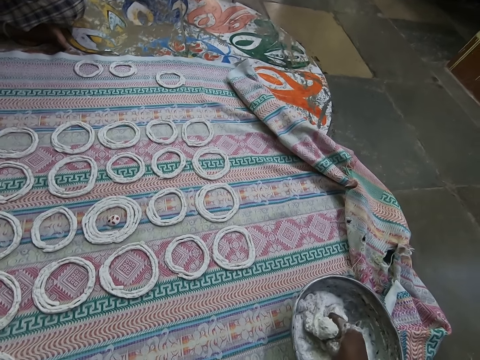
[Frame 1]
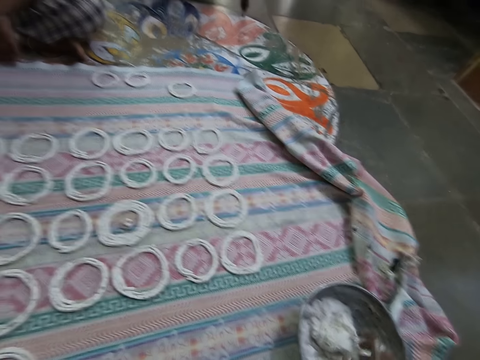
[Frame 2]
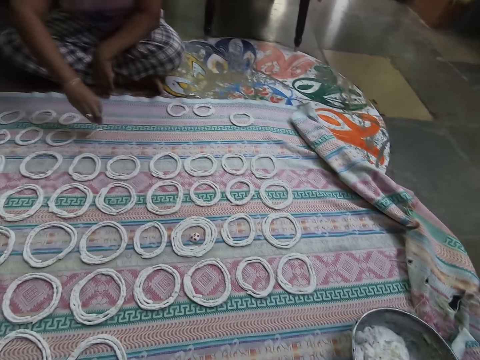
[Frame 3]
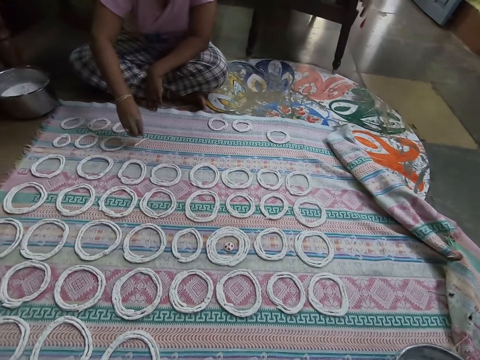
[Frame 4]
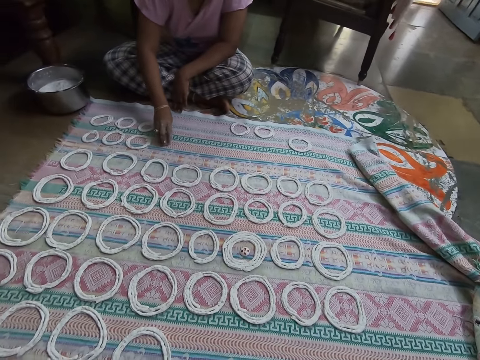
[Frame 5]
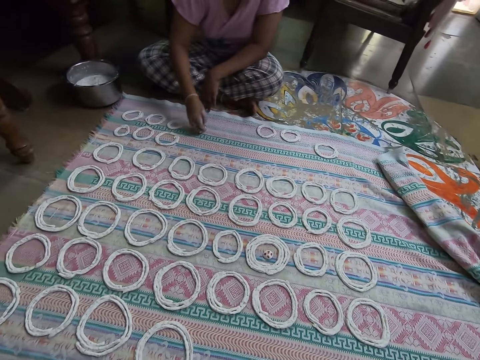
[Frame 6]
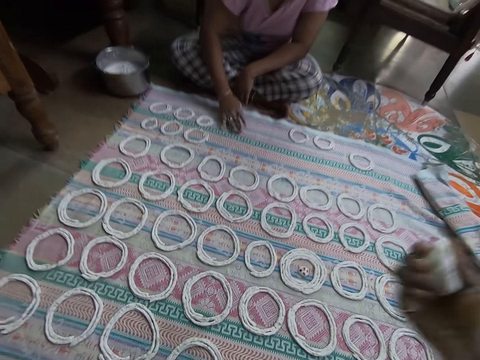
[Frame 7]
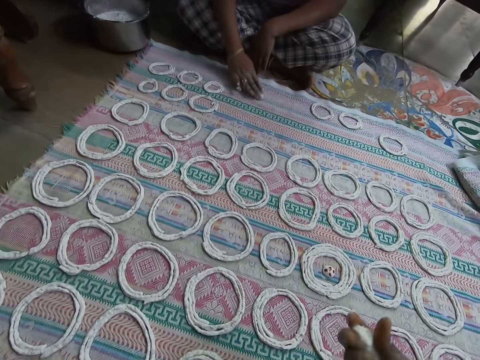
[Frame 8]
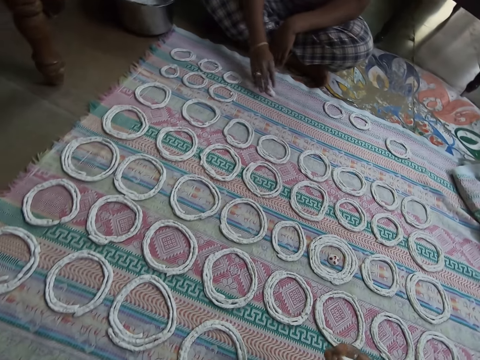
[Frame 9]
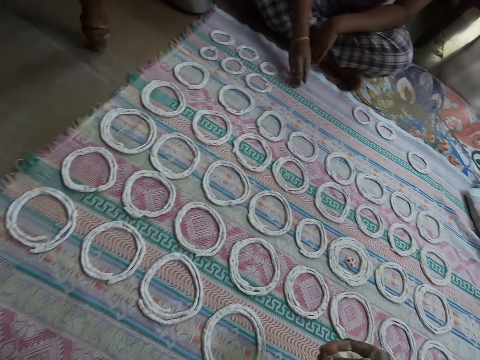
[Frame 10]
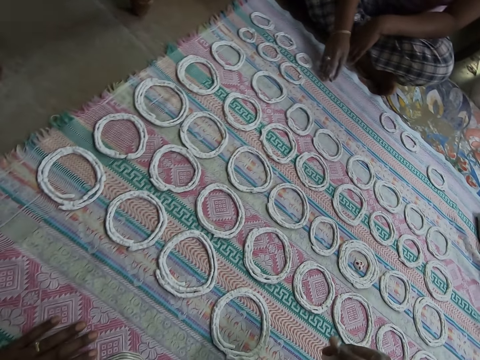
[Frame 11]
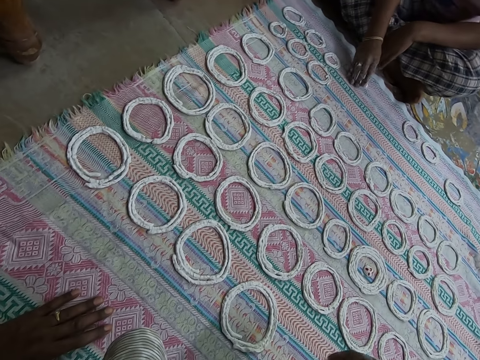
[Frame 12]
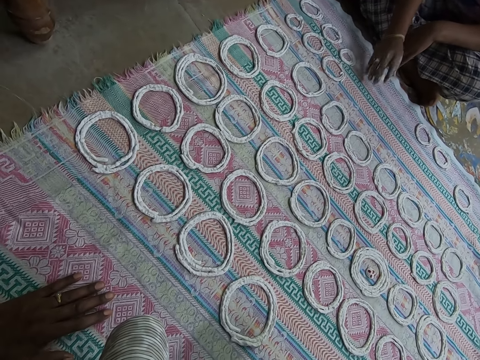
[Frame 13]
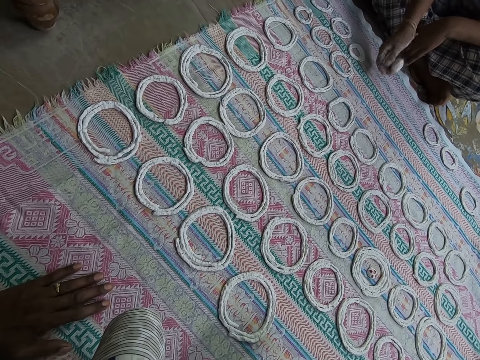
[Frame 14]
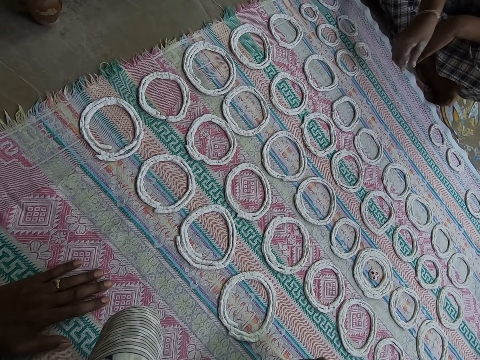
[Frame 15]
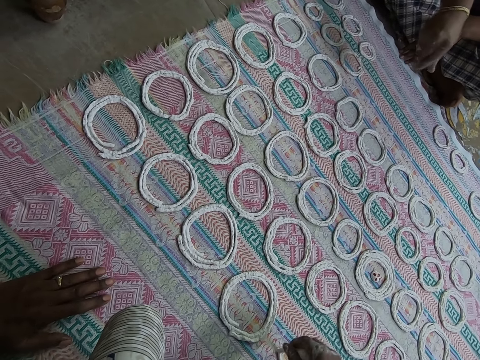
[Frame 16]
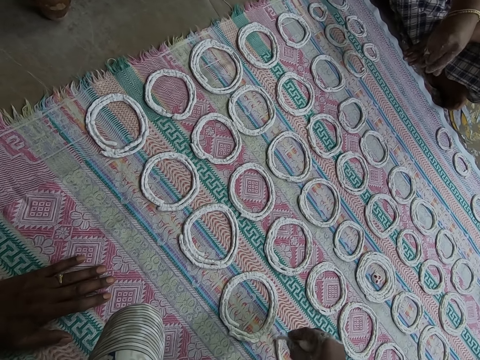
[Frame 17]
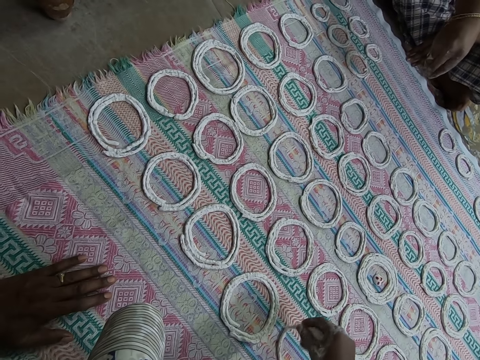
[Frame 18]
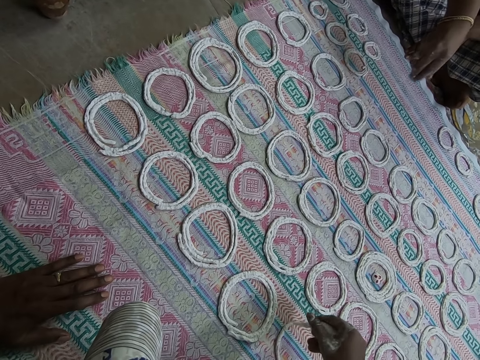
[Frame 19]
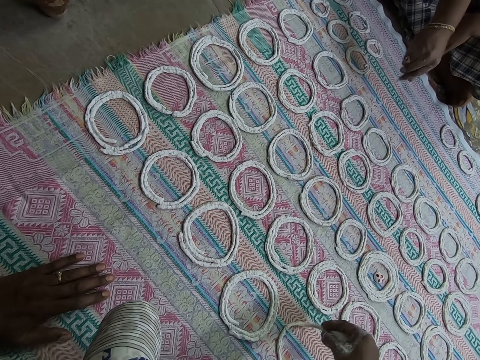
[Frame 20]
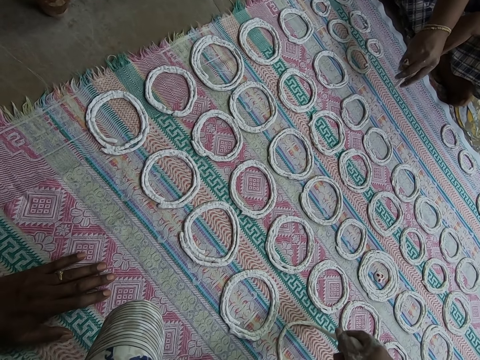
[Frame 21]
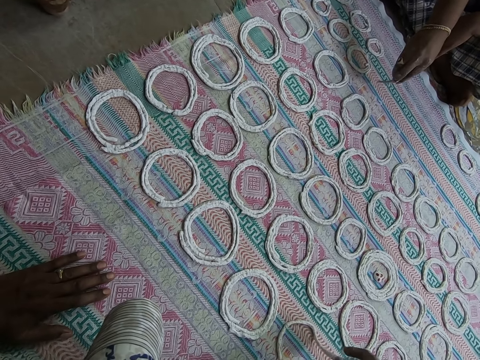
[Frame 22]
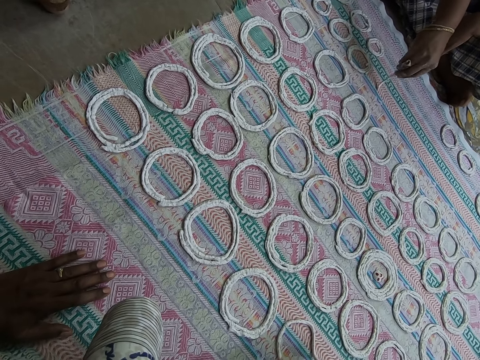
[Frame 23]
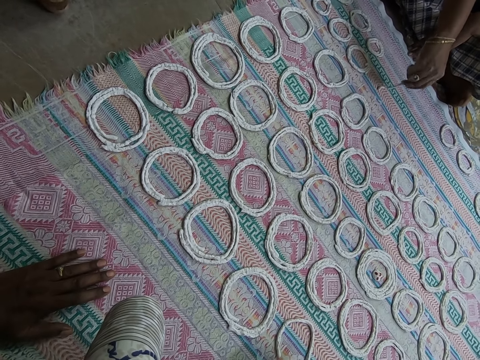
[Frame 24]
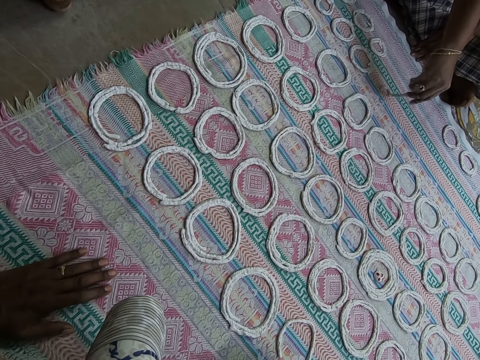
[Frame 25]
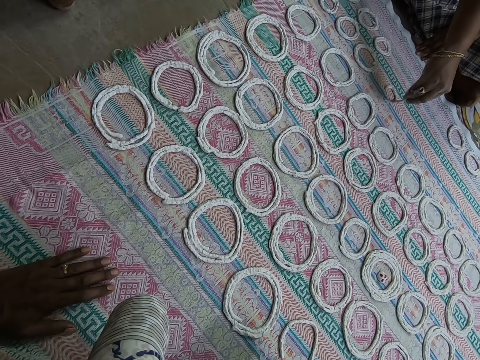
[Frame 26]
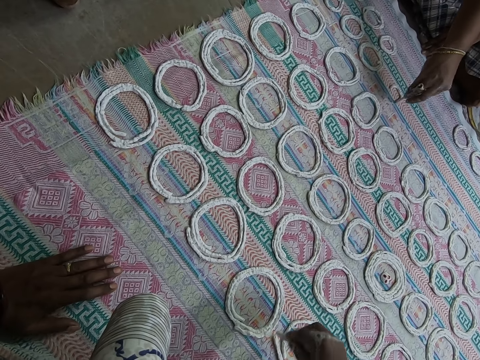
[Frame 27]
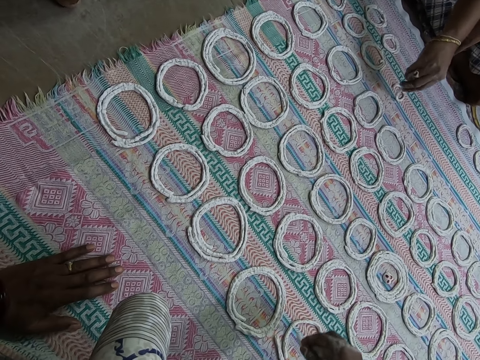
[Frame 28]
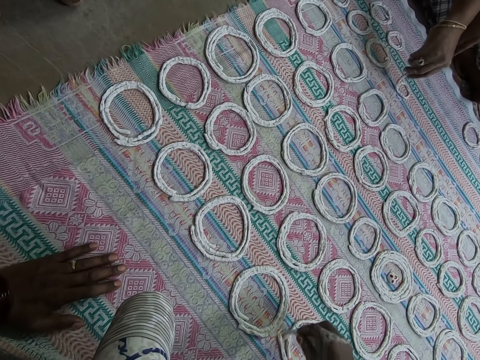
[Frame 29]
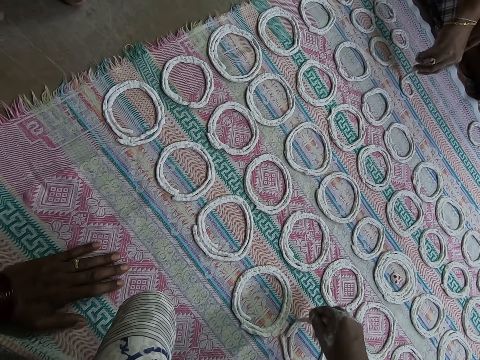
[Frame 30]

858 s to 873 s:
The camera wearer squeezes the murukku in the bowl on the ground with her right hand. A woman rolls the murukku on the cloth on the ground with her right hand. The camera wearer squeezes the portion of murukku with her right hand. The woman squeezes the portion of murukku with her right hand. The camera wearer shapes the portion of murukku in her right hand on the cloth on the ground. She rolls the dough round on the pastry mat. The woman shapes the murukku on the cloth on the ground with her right hand.

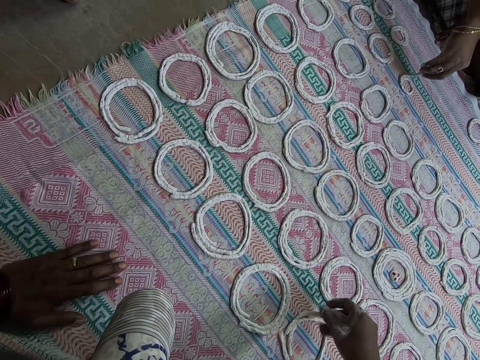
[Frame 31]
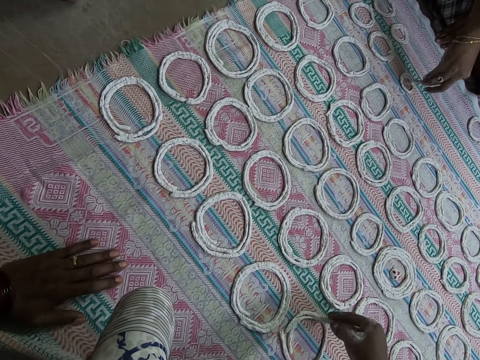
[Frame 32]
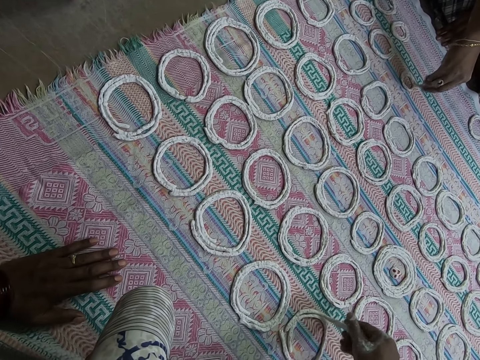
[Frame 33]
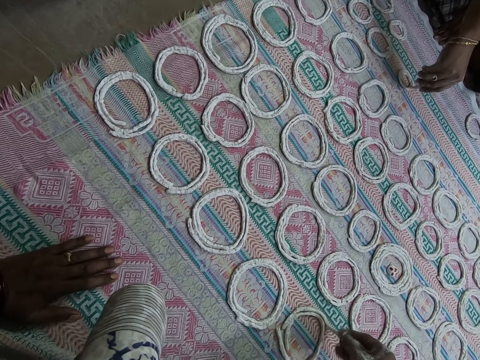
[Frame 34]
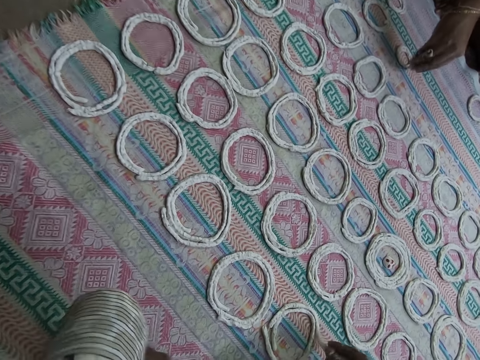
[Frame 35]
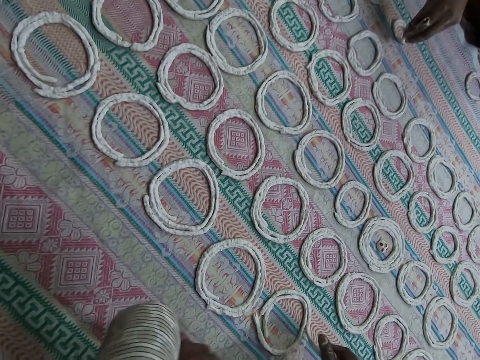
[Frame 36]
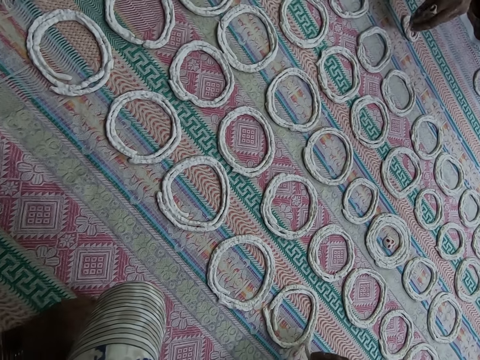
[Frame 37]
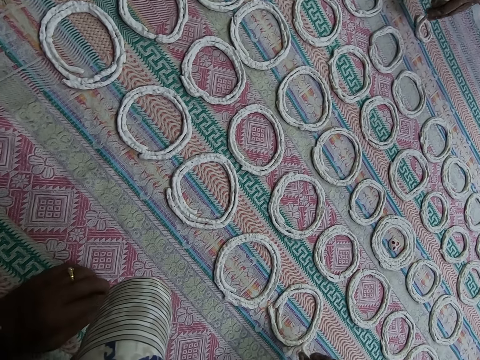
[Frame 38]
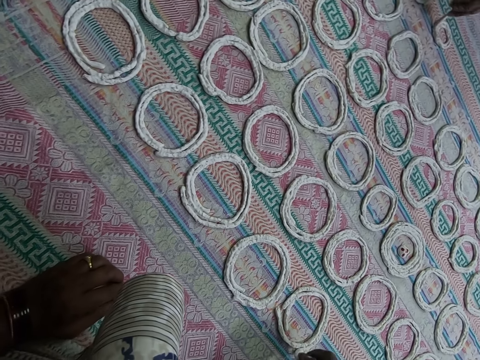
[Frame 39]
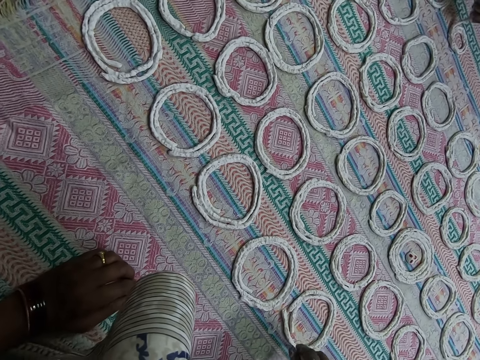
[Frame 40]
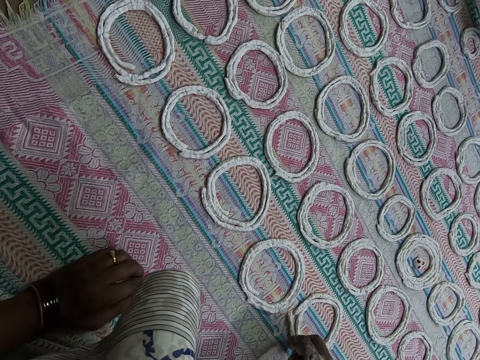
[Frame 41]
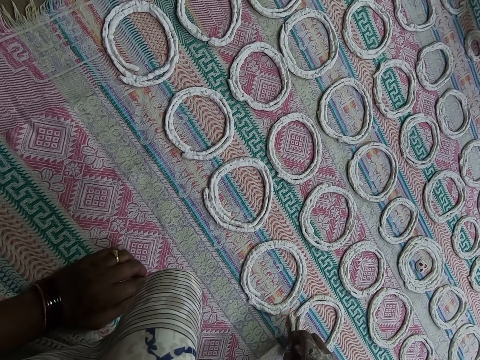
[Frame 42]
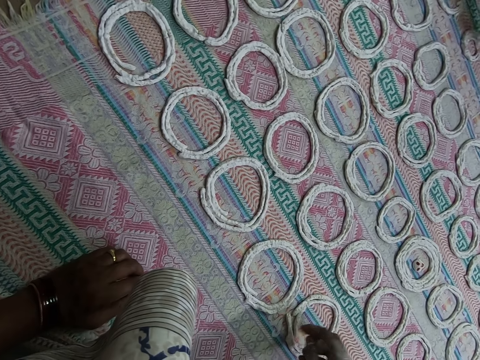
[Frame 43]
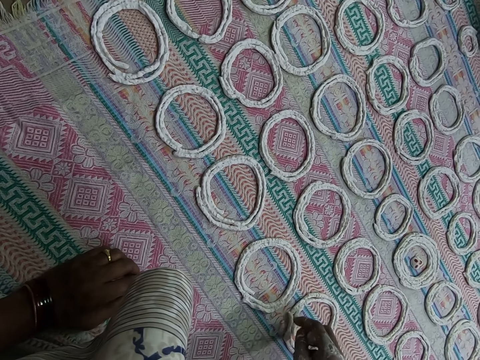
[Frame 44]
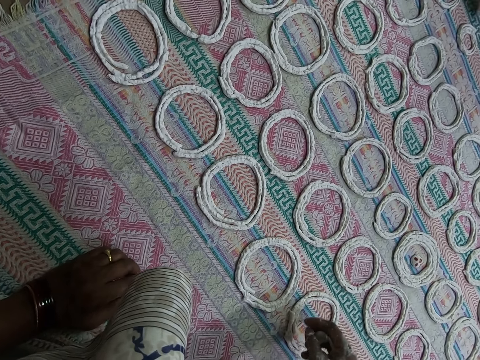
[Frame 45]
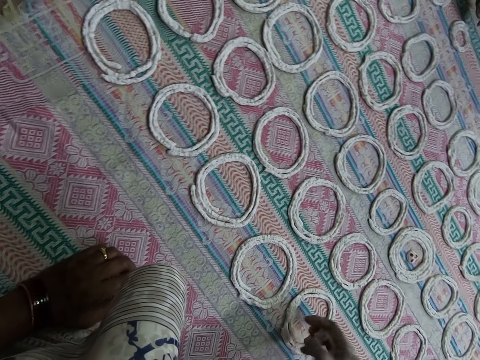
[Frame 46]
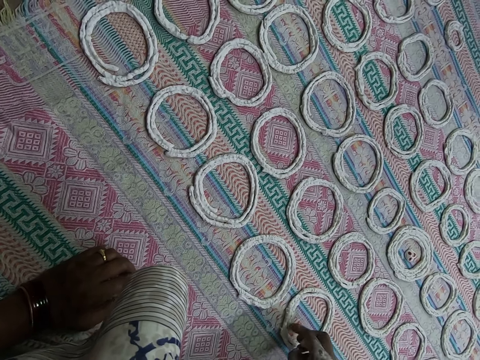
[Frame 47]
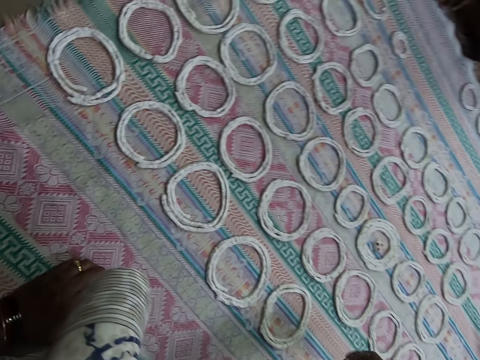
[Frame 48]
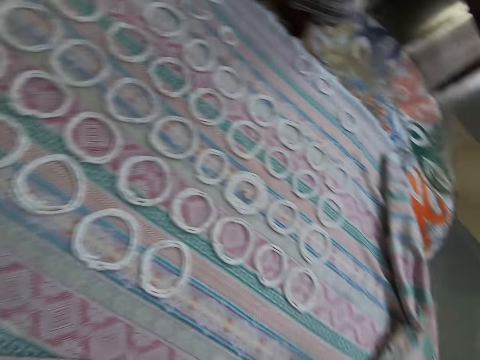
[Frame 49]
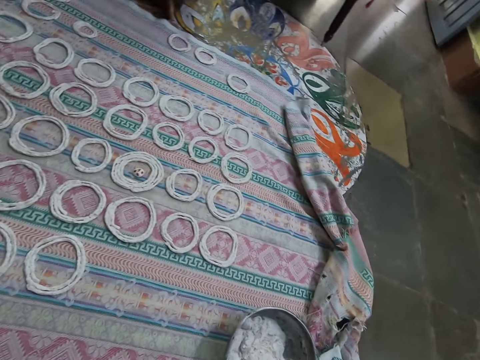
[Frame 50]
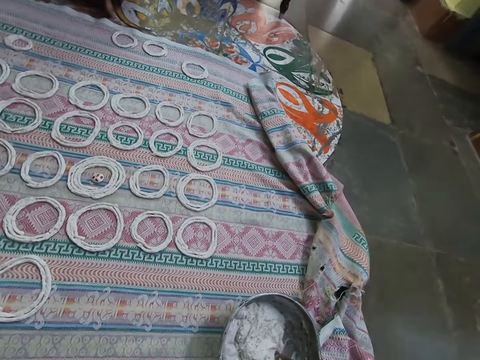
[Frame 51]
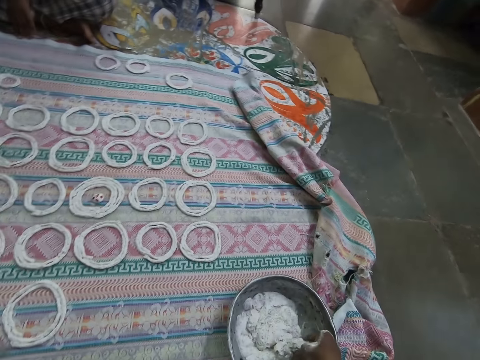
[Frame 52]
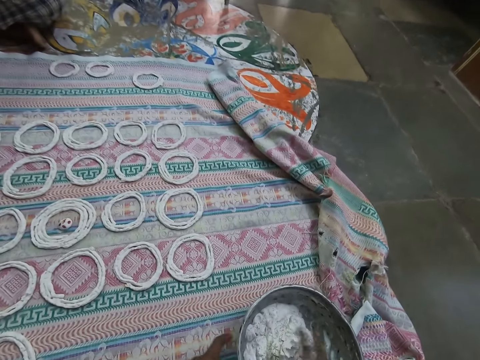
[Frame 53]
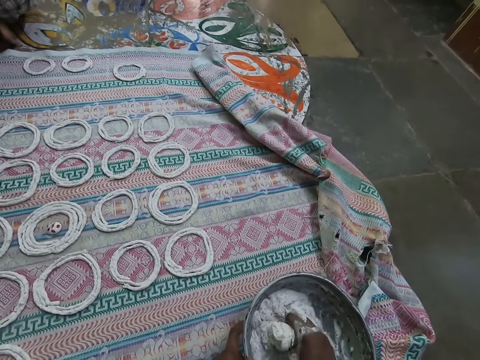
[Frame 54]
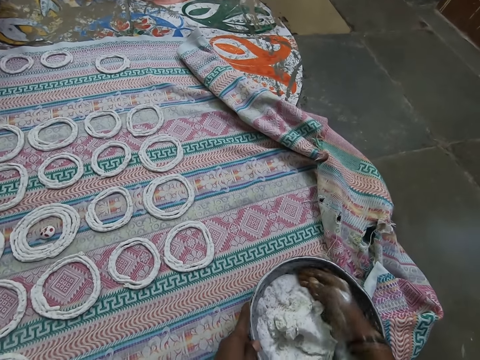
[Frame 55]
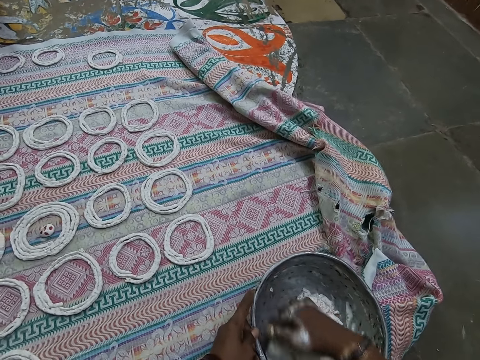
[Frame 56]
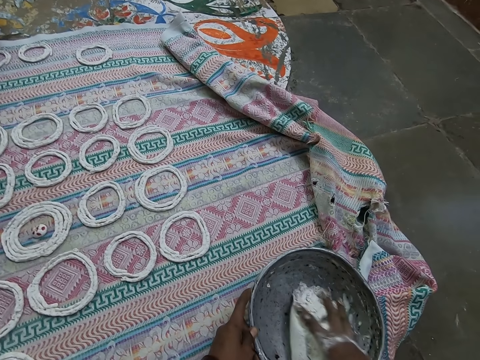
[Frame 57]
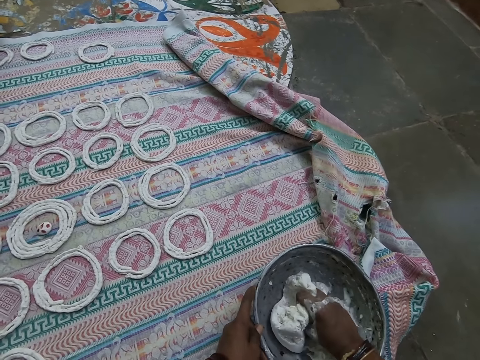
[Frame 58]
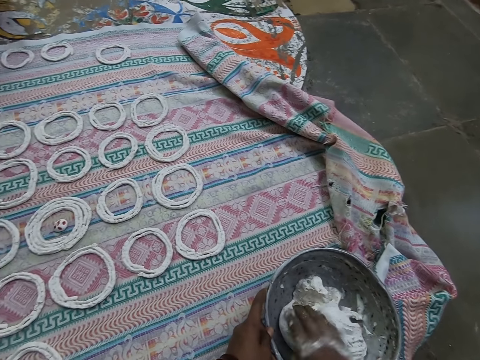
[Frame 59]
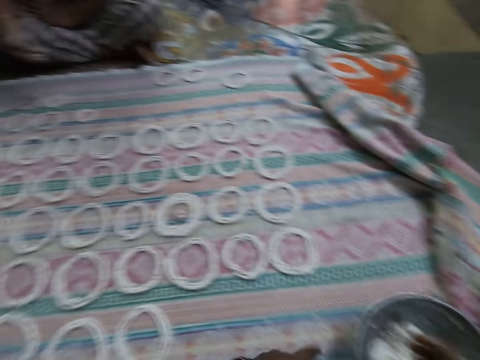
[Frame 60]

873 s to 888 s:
The camera wearer squeezes the murukku in the bowl on the ground with her right hand. She takes another dough from the bowl. She holds the bowl on the ground with her left hand. She mixes the whole dough in the bowl with her hand.
